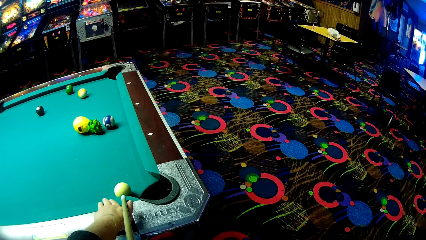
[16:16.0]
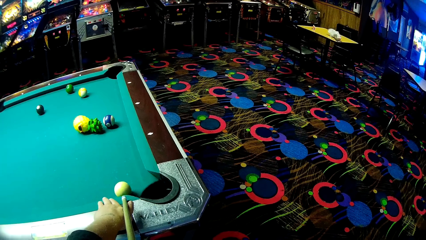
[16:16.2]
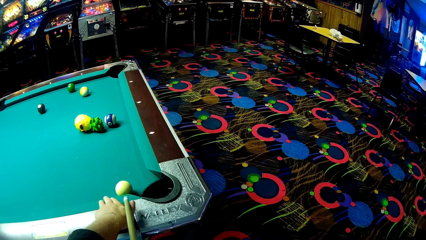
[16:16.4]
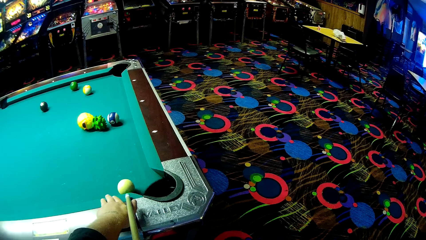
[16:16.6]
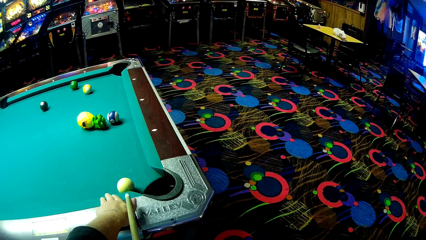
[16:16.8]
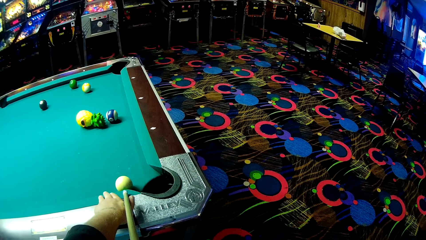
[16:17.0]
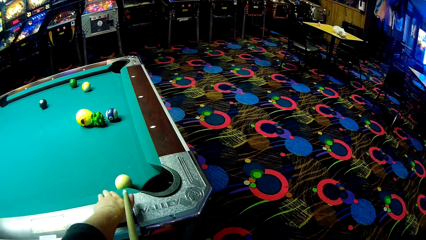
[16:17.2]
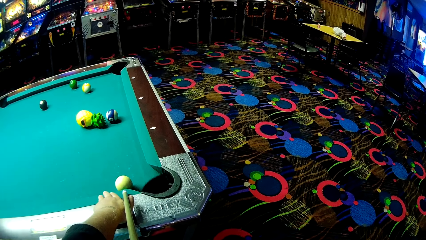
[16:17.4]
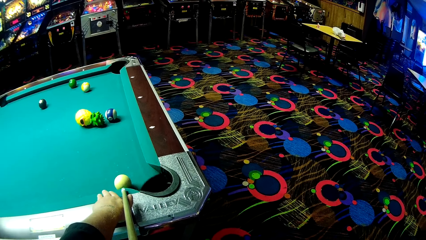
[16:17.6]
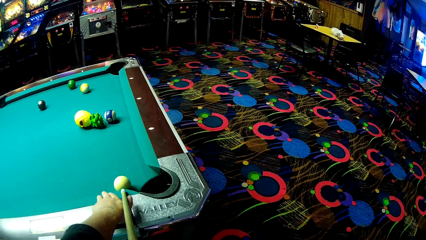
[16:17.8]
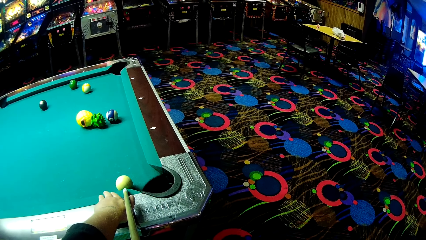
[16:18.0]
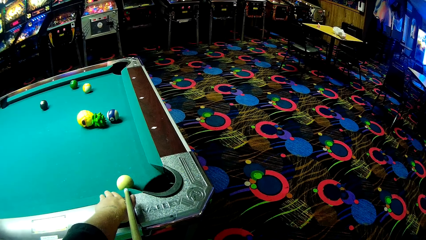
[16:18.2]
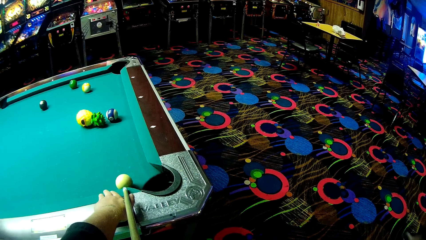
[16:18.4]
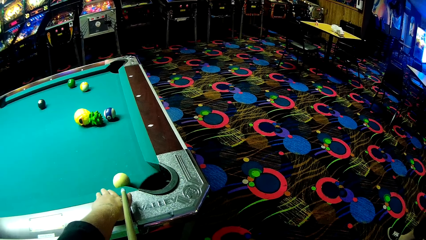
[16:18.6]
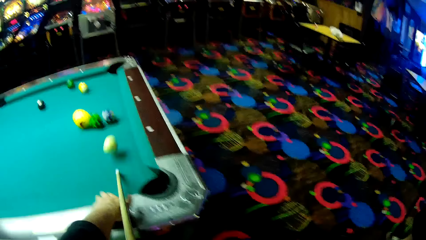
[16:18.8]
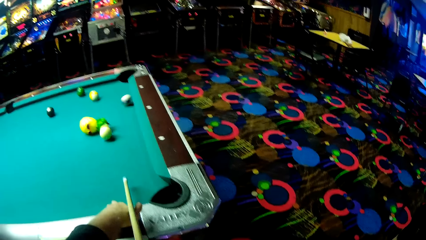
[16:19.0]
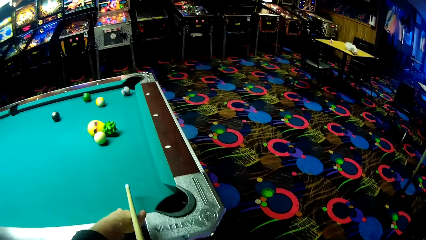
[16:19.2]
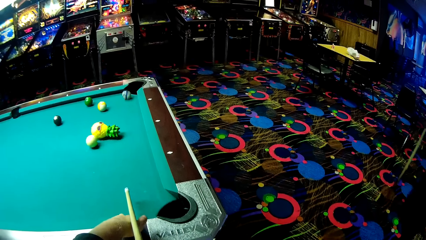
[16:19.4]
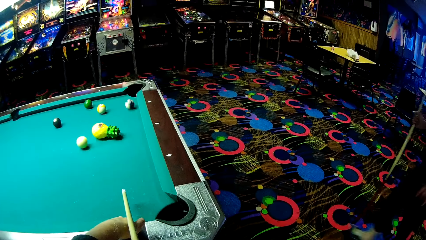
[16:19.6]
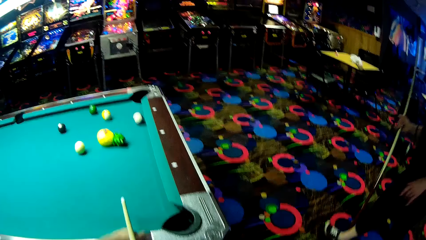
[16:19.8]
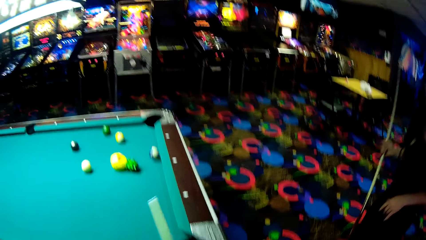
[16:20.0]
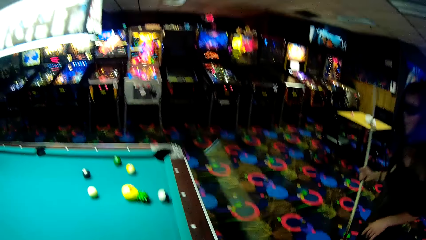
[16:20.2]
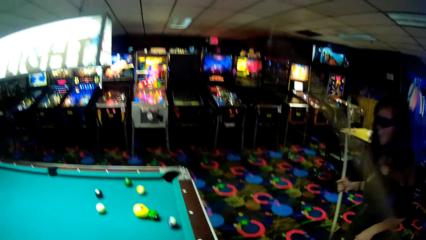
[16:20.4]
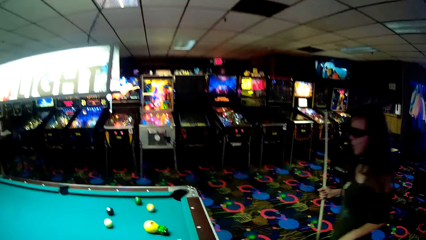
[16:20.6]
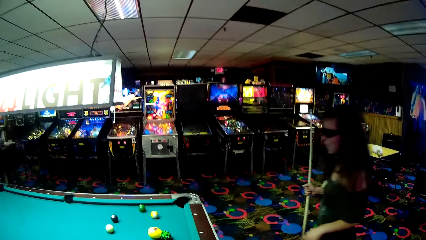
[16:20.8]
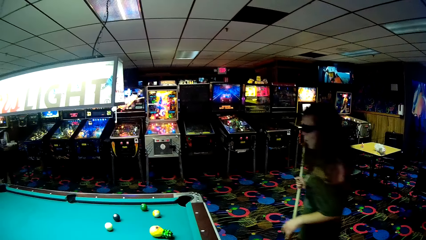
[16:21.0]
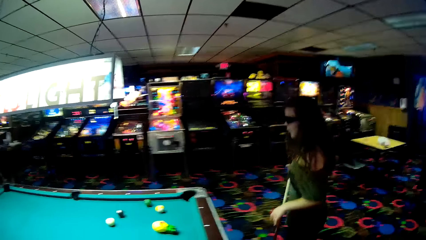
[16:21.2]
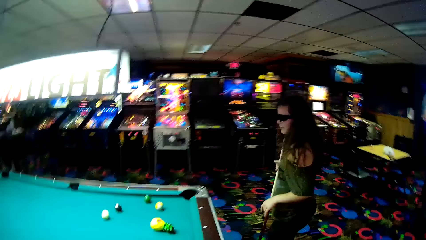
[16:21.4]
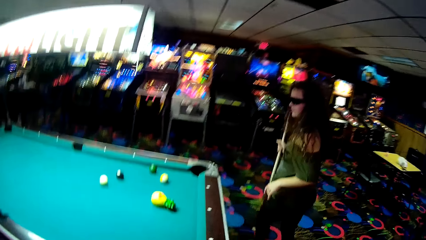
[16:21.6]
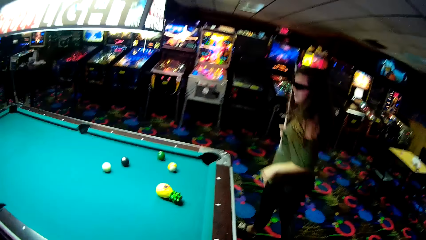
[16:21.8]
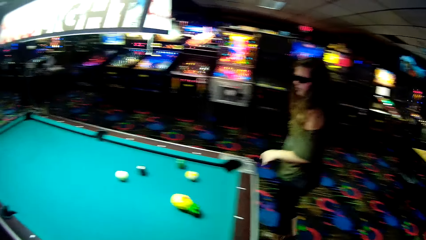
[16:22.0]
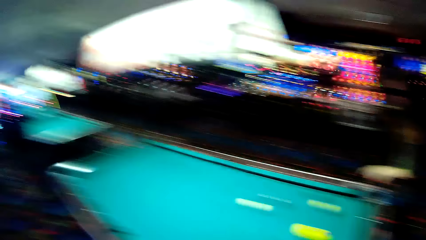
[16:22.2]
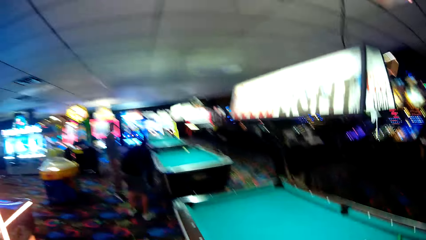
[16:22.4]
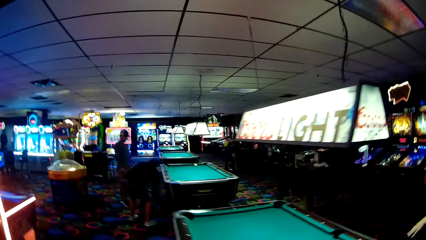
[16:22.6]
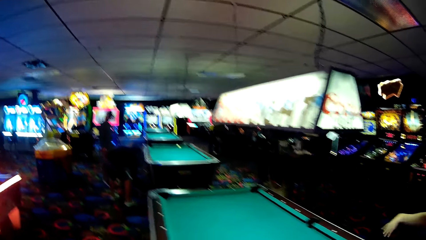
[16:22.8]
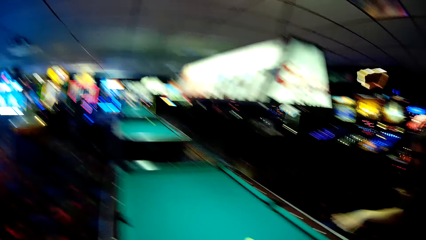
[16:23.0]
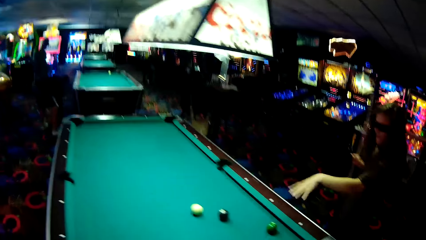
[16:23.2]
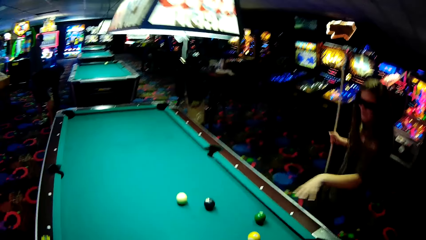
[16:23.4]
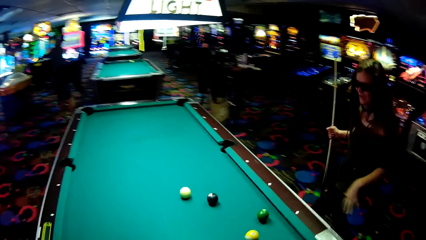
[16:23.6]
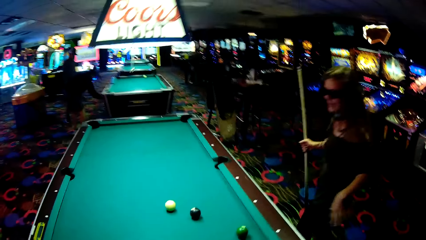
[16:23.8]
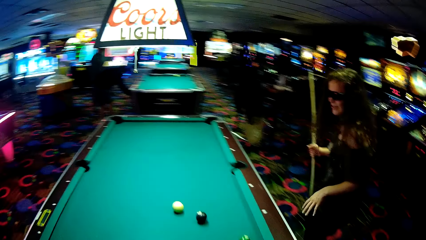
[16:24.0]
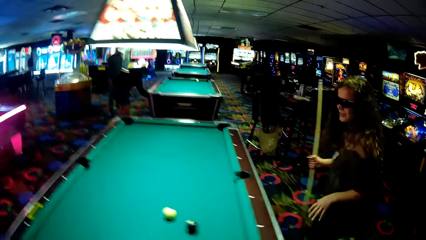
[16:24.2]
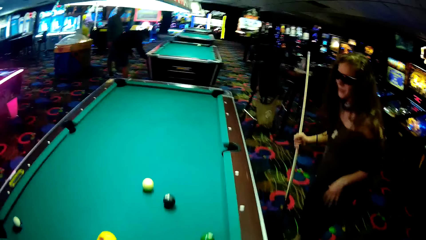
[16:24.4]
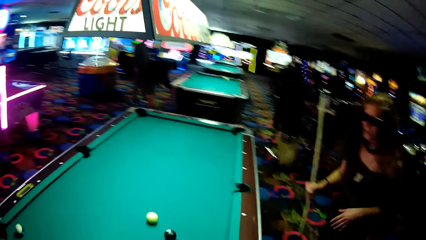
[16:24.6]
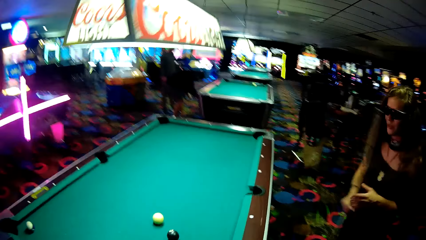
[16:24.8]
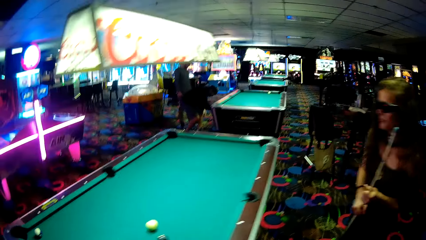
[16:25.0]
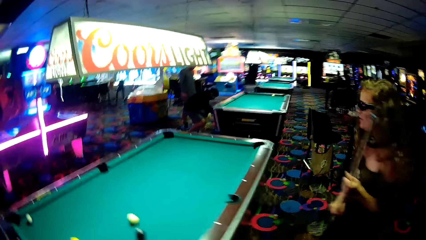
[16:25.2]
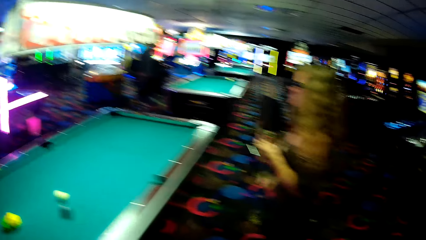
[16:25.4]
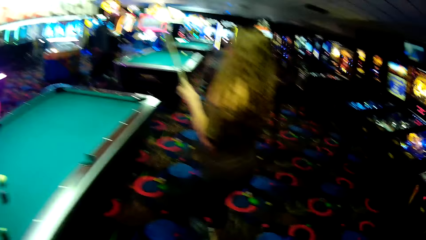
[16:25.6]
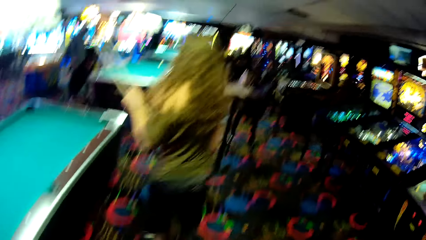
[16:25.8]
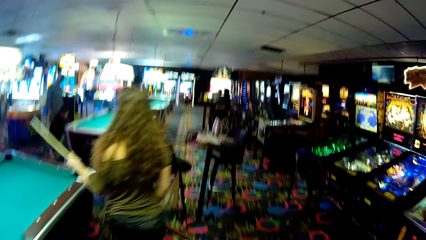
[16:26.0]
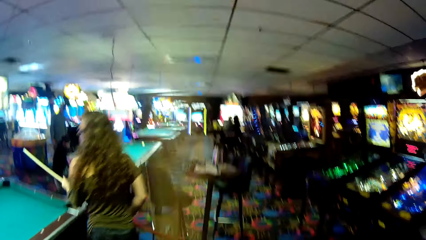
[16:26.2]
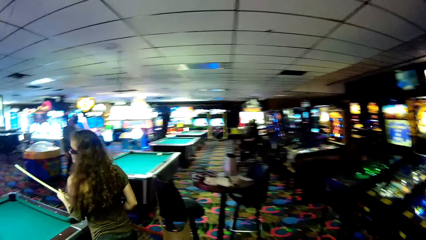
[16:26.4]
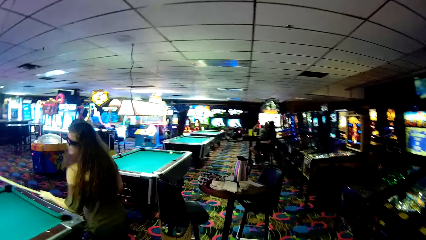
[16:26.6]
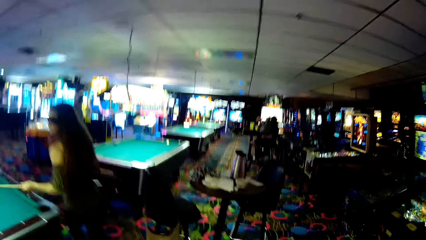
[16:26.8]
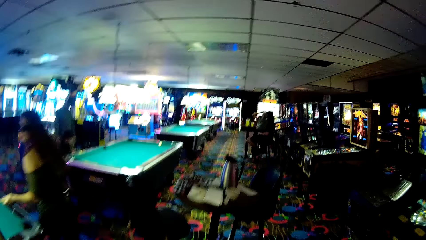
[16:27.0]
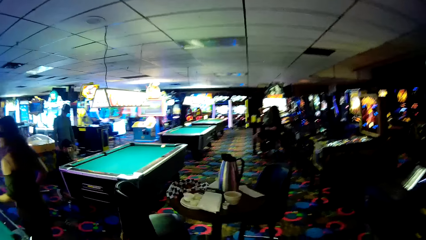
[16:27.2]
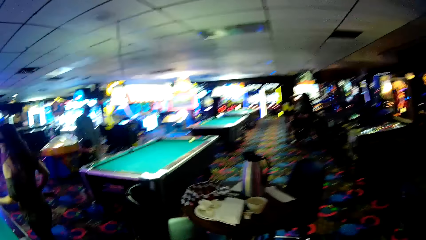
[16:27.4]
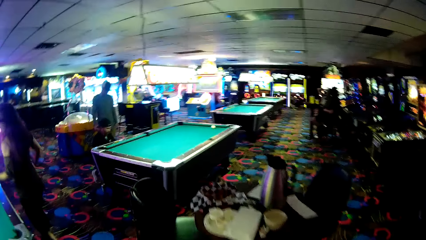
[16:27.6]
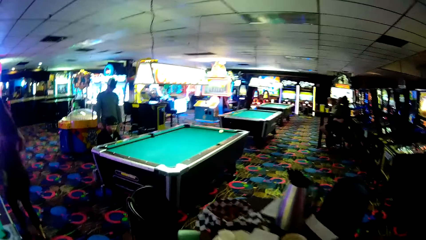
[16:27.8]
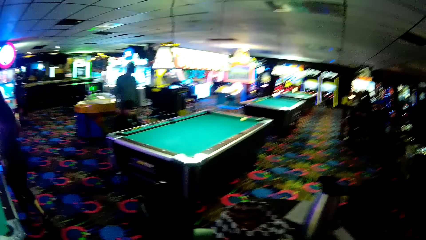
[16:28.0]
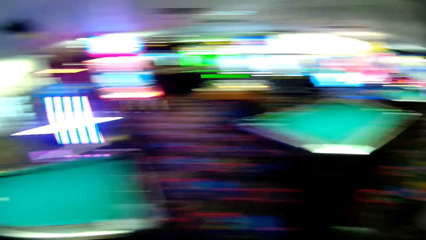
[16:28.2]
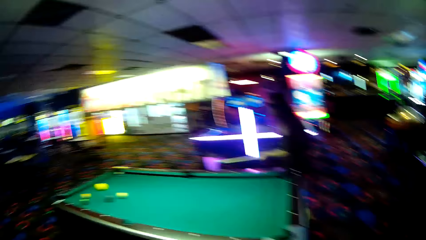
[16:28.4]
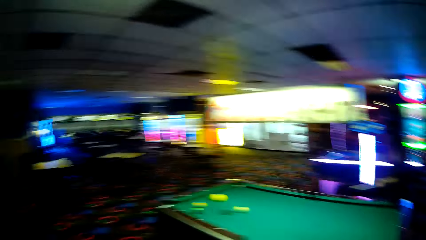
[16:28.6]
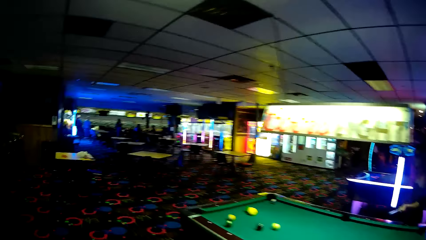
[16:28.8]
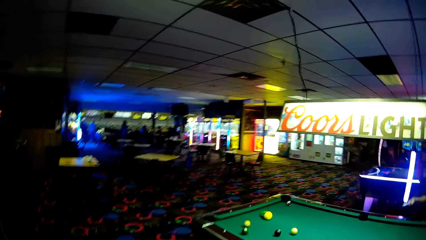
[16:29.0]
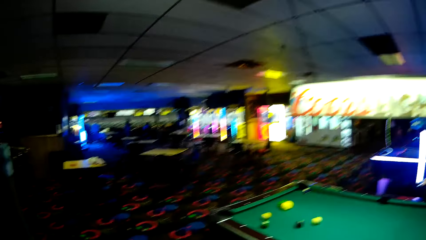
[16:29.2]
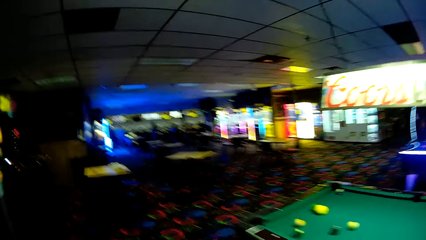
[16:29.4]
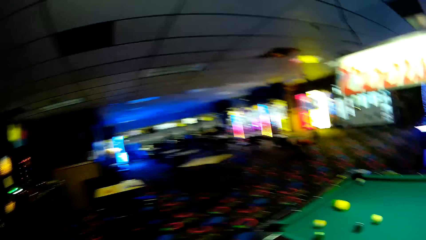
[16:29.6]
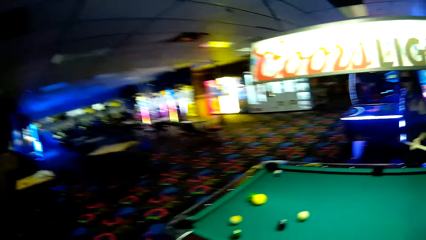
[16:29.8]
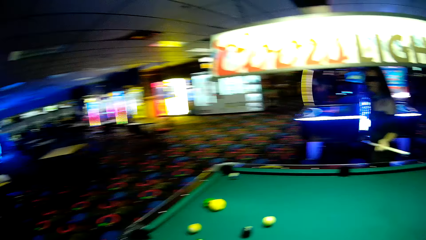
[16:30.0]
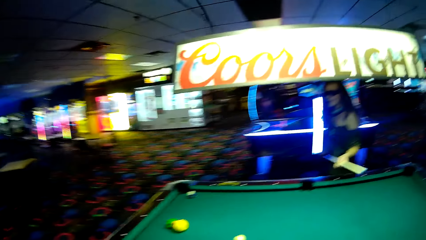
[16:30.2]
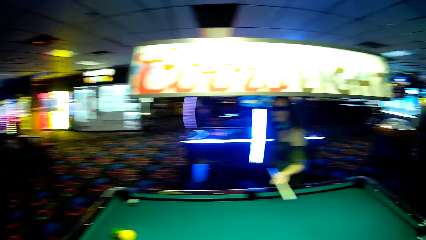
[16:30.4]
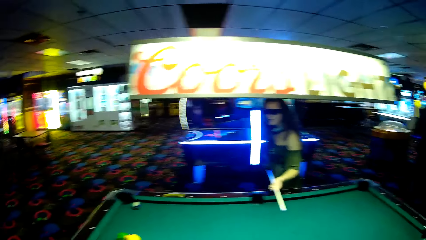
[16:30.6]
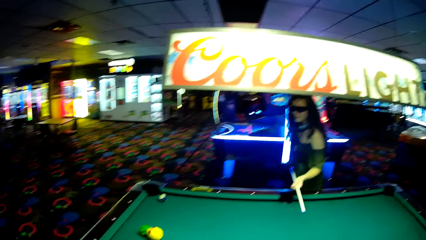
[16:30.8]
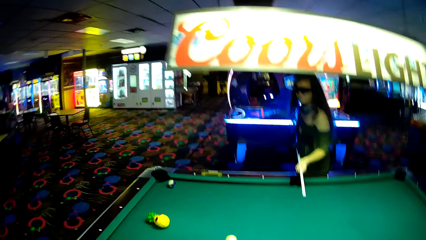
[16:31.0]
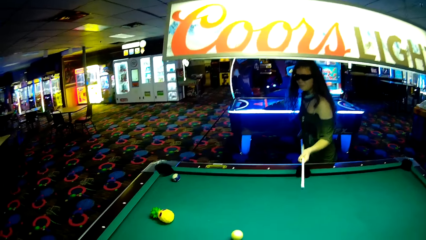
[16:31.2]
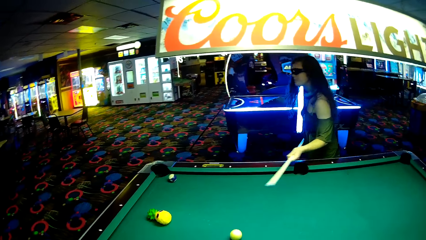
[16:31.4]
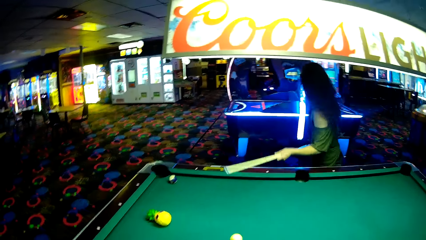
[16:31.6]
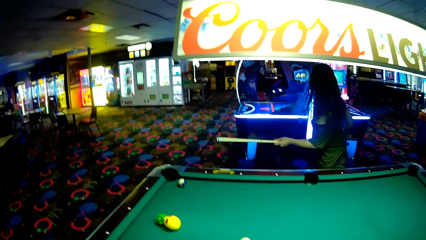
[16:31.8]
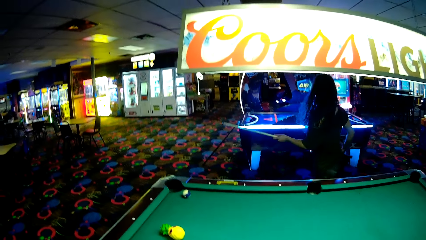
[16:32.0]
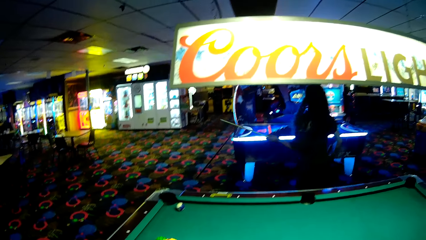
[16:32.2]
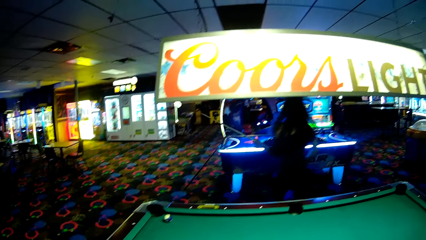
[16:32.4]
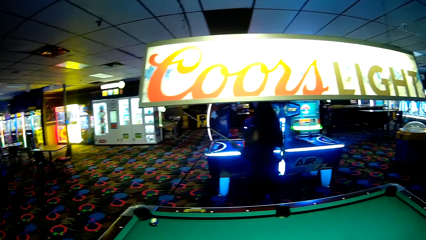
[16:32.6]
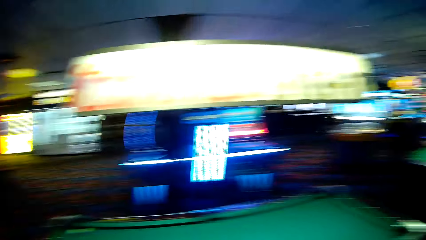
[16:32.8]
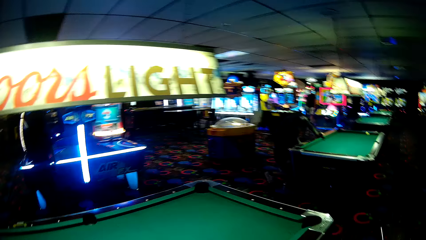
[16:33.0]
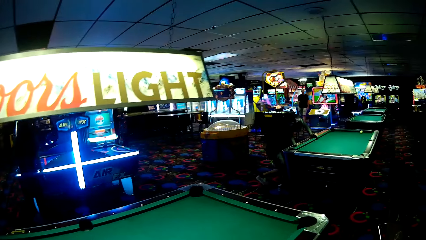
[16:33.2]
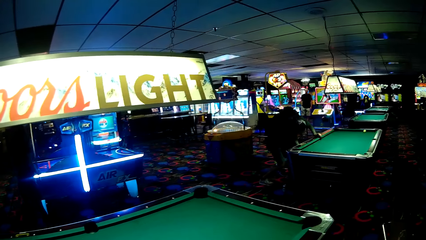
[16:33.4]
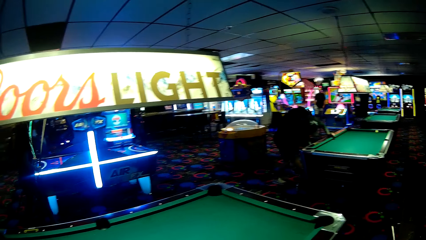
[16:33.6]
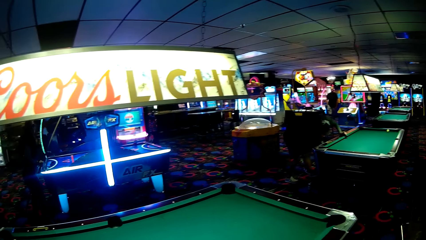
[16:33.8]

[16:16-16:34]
The camera wearer pushes a ball on a pool table with a pool stick. They walk around a casino. A lady walks around the casino. The camera wearer looks around the casino and walks around the casino. The lady holds a pool stick with her hands.
